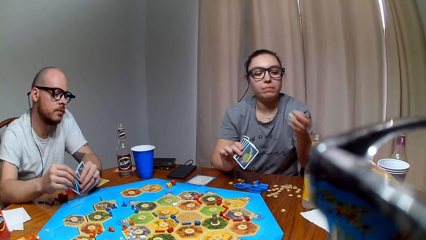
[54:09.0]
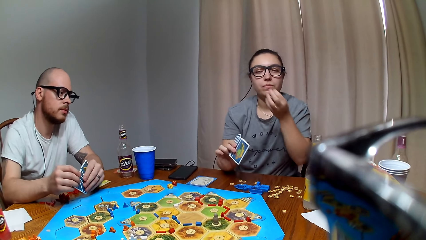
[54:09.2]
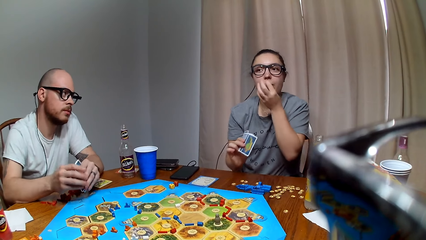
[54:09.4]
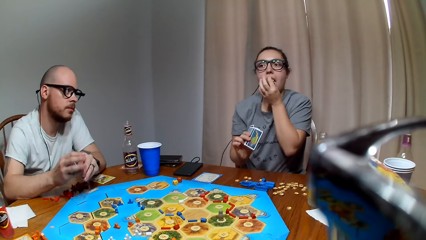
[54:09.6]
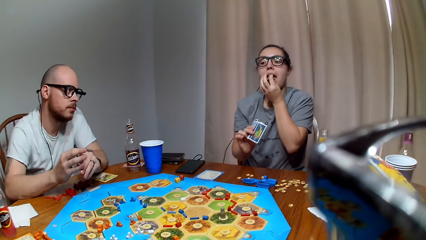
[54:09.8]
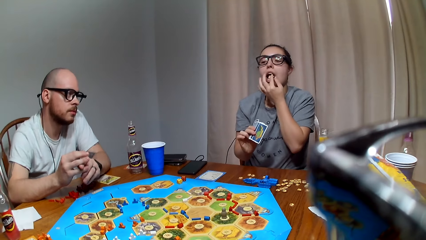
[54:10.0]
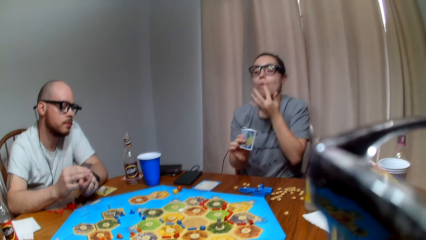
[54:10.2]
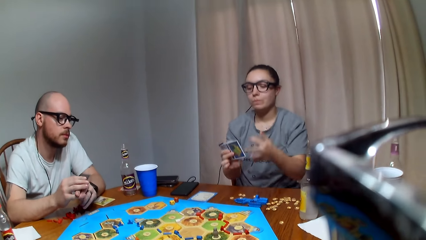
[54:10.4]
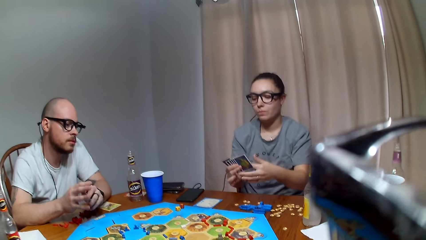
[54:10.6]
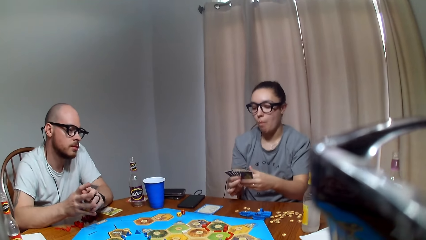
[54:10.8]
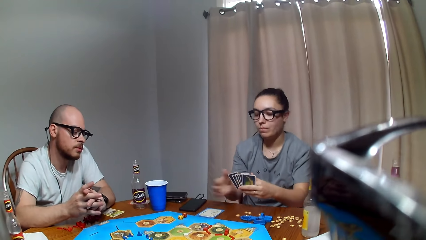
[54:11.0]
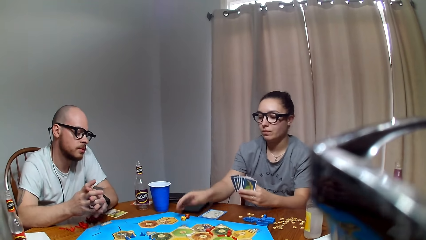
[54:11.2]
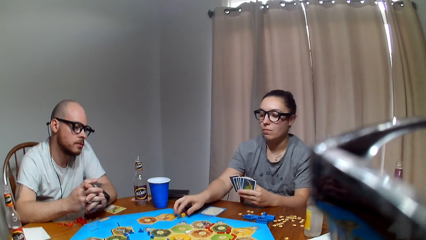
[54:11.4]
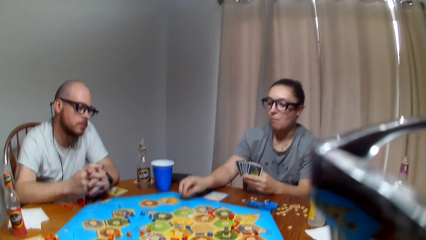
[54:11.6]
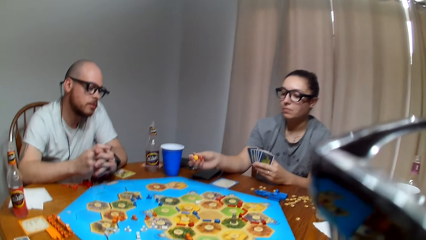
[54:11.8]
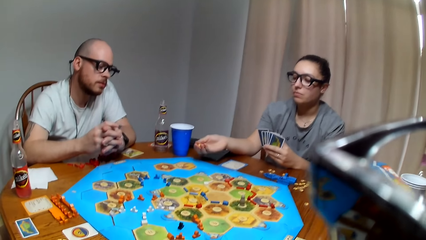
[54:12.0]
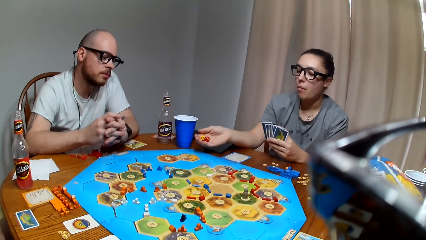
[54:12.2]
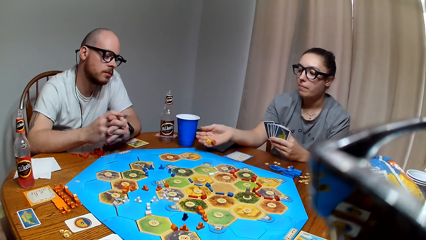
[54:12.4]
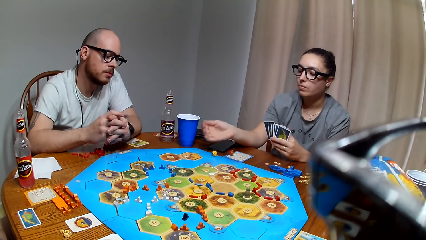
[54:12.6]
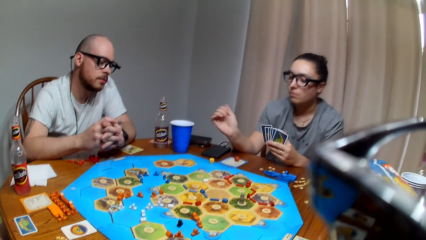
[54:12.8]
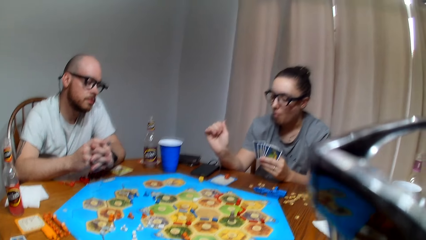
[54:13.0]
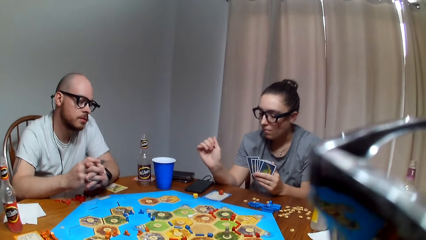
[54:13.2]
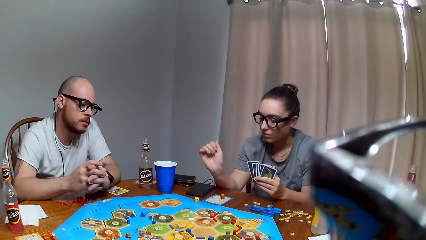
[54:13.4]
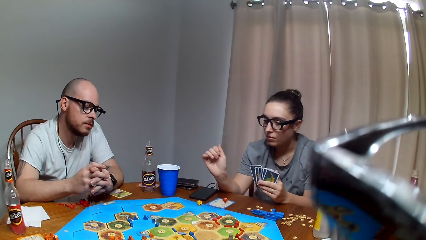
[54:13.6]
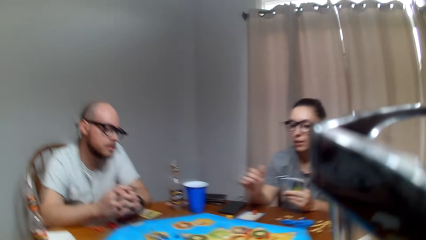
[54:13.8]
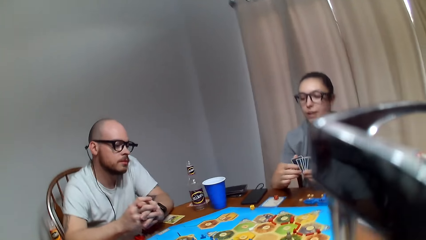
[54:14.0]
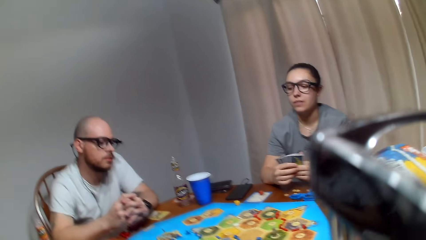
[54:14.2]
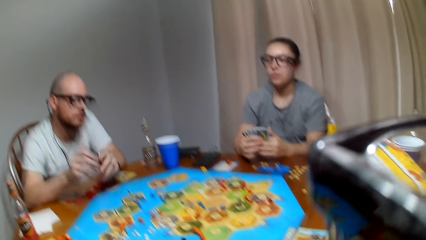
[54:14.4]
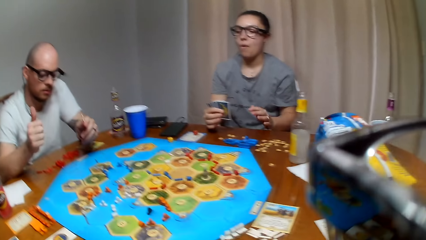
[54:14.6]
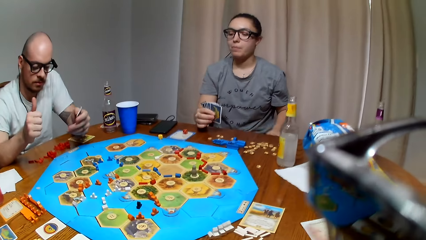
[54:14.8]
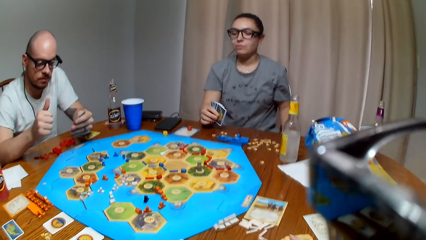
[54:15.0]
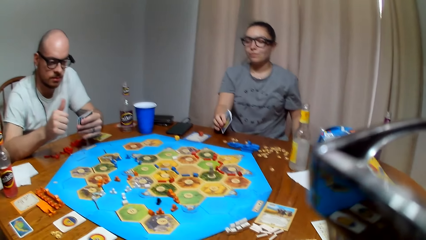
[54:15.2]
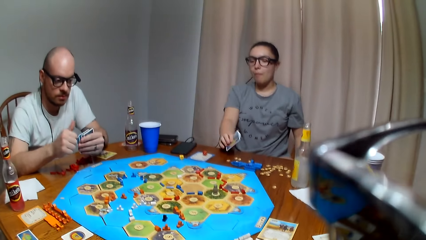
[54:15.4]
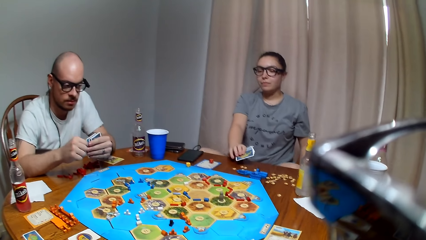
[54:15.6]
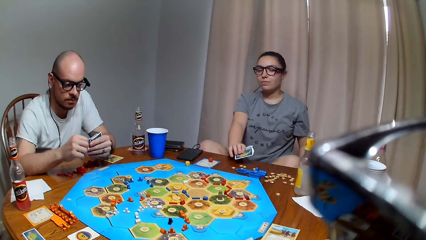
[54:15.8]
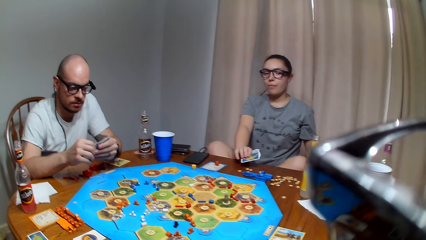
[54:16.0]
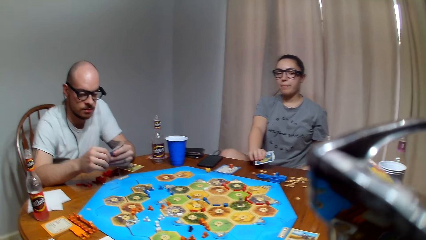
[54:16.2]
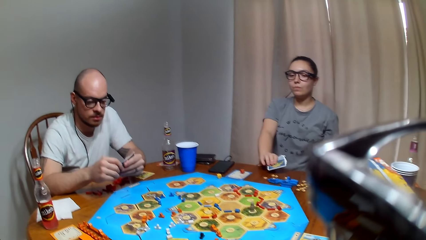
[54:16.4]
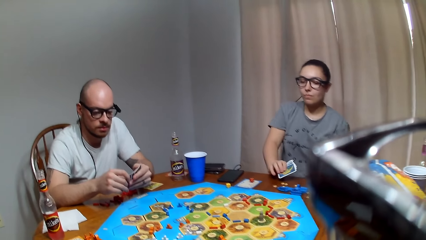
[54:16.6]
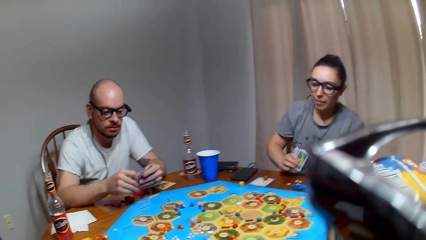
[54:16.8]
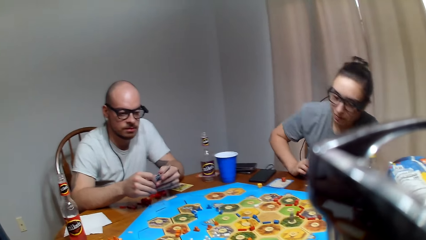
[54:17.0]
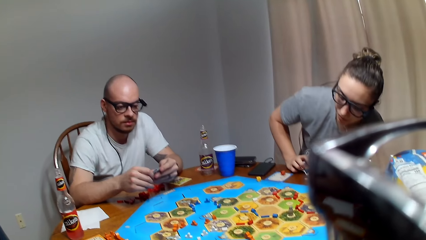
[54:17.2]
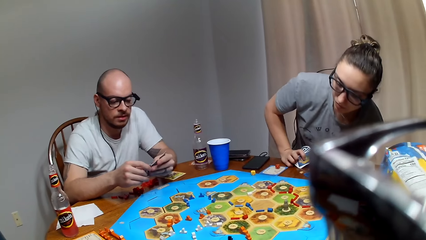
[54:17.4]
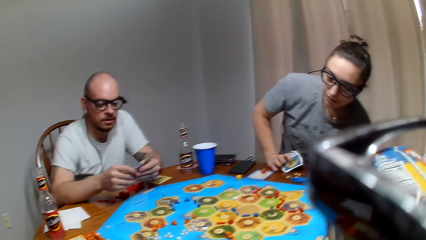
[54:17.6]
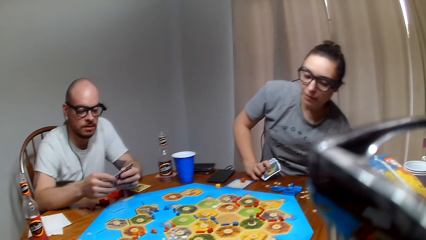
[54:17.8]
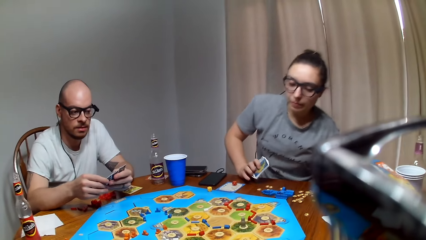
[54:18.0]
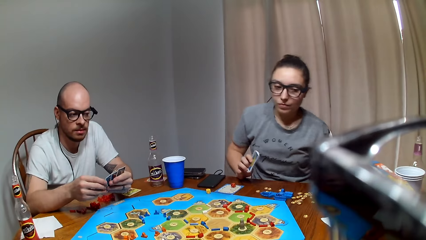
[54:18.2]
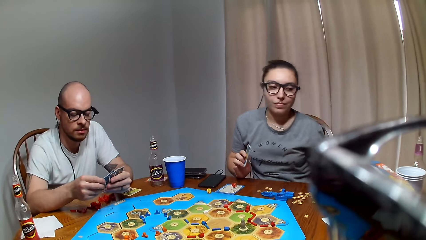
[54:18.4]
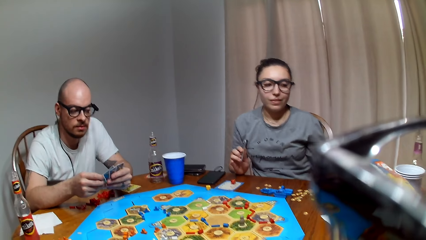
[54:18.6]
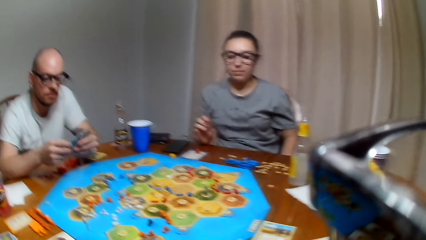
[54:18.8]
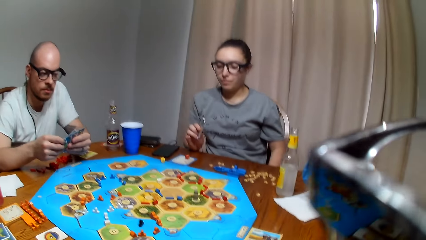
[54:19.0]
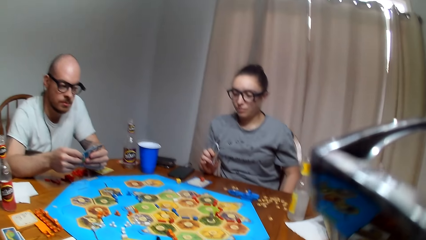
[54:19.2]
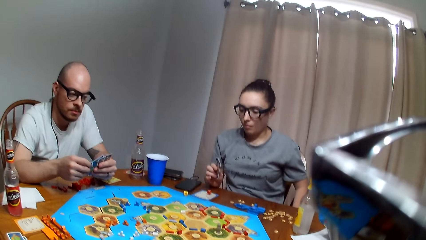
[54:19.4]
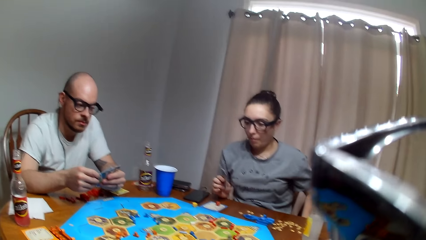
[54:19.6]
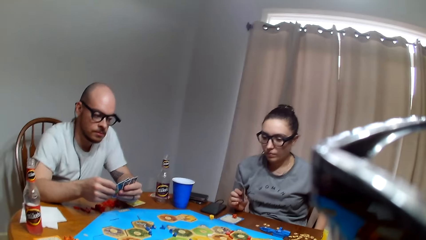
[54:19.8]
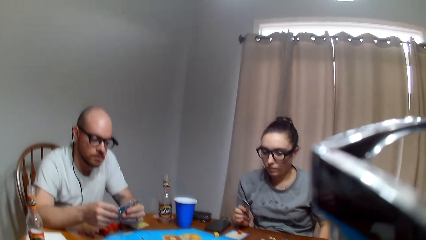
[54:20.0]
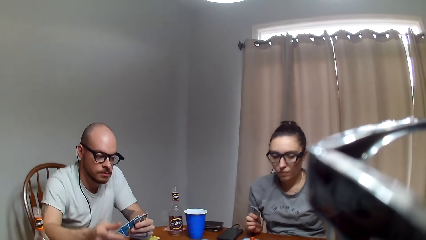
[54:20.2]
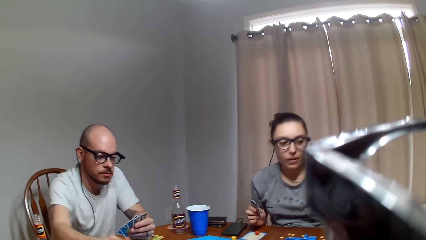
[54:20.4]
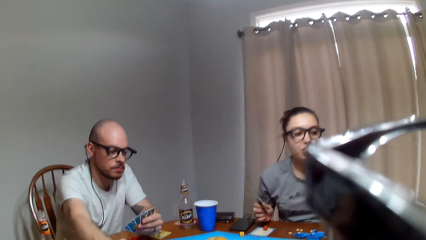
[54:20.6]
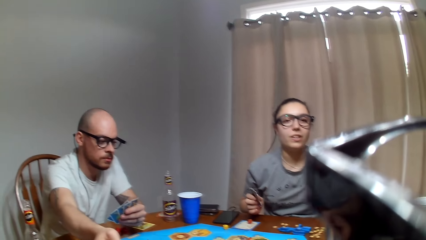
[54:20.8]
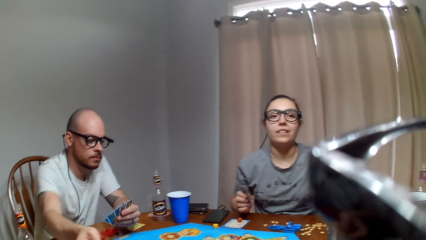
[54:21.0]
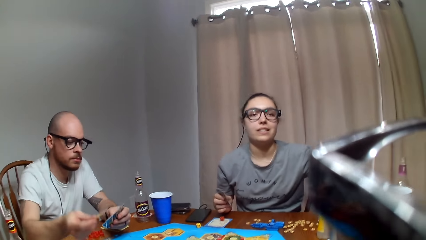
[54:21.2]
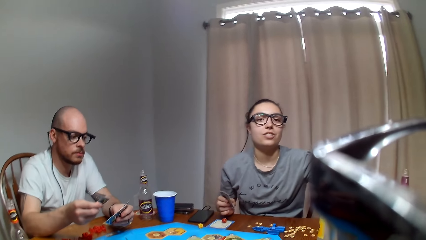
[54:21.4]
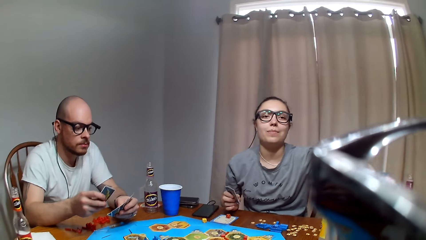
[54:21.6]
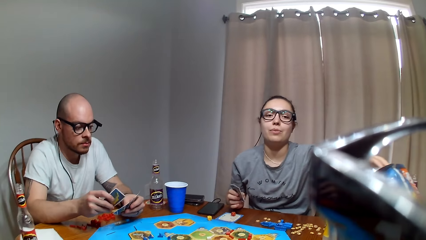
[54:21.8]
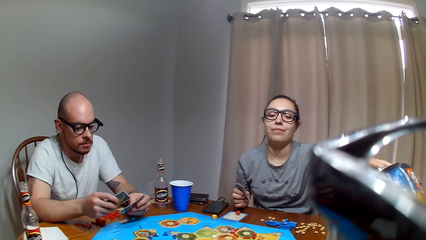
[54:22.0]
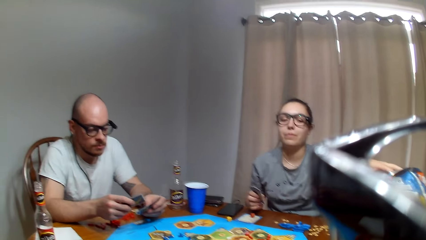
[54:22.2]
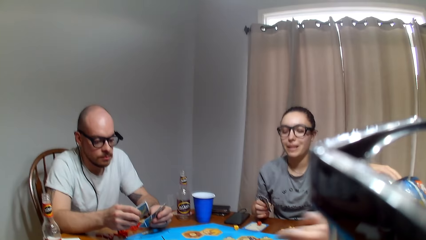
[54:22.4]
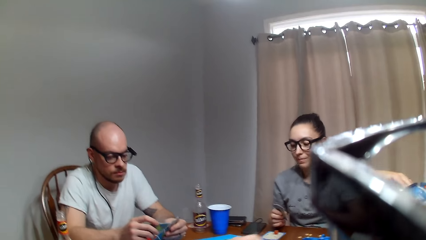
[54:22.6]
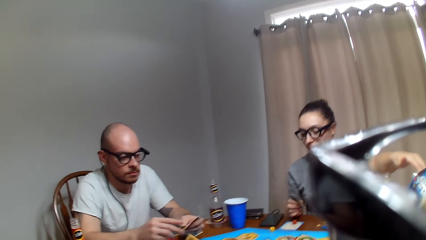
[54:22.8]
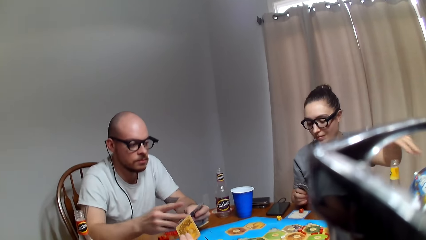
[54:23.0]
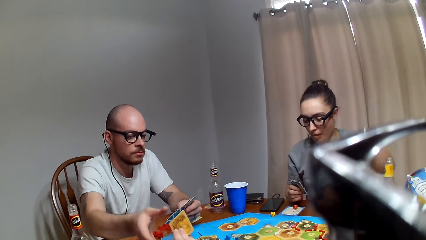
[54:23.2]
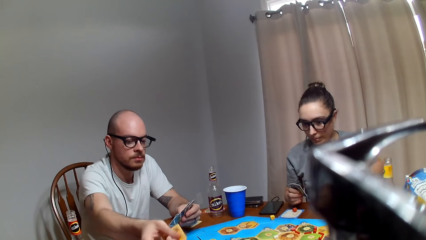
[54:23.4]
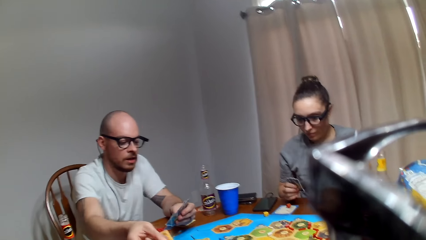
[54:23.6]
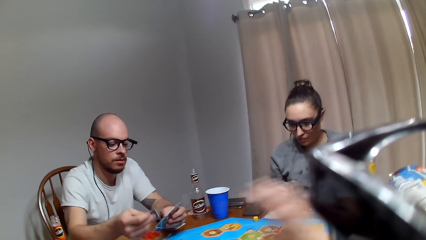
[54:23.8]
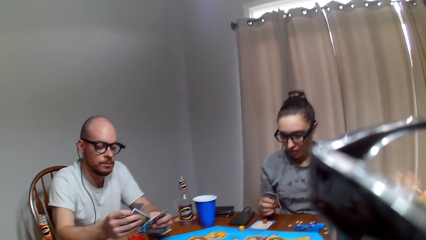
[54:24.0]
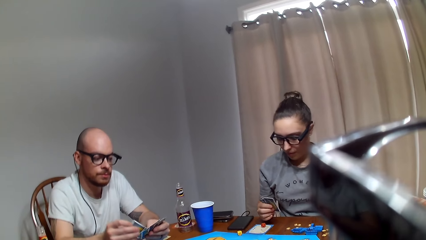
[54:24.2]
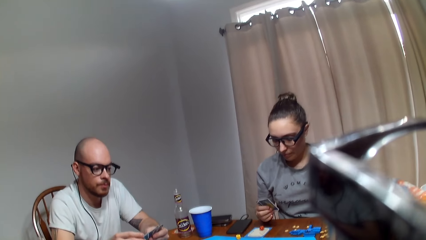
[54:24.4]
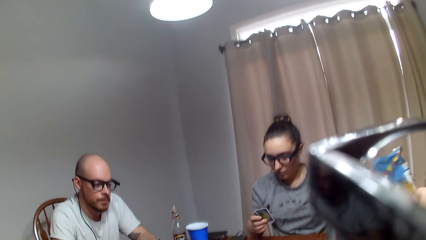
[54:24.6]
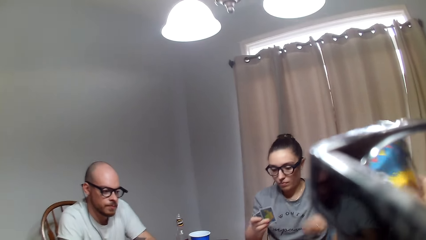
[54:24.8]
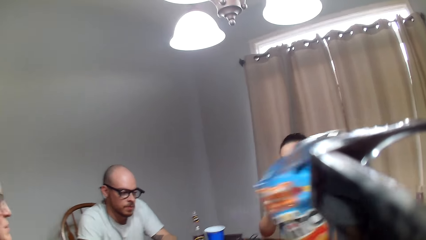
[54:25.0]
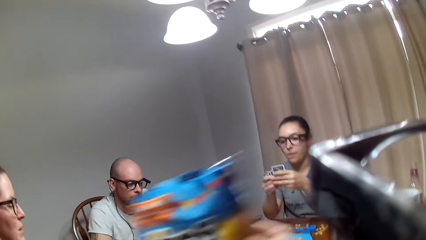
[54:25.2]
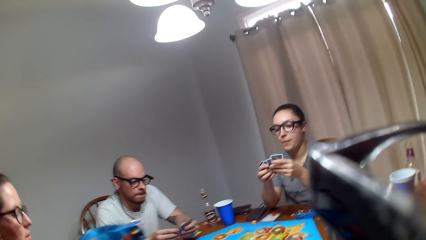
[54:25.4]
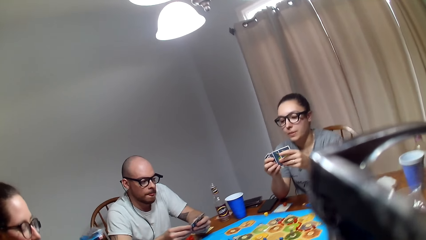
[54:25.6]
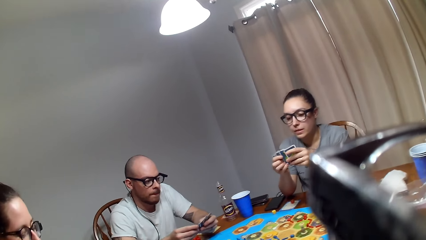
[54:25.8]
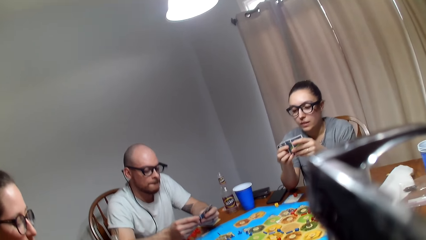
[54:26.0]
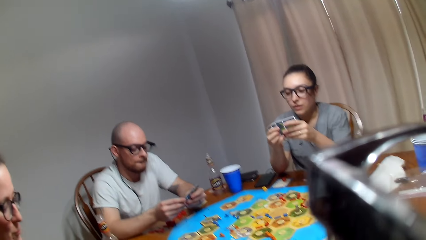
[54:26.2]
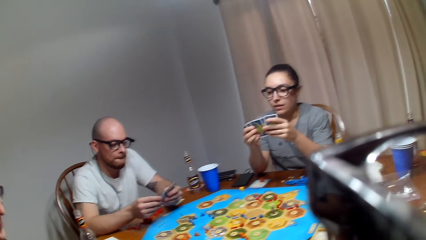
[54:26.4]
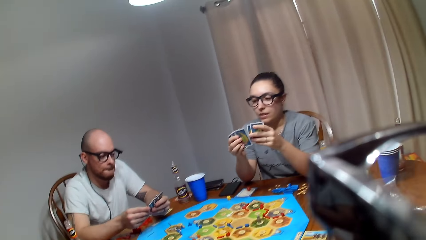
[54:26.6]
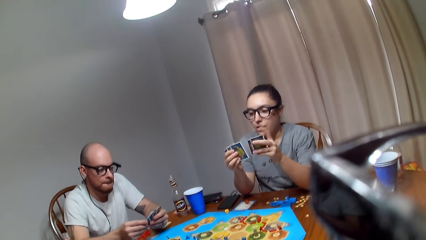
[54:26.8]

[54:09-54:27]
A lady picks snacks from the paper bag and eats the snack. The lady picks dice from the Catan settler board and drops the dice on the Catan settler board. The lady moves the seat and sits properly on the chair. The camera wearer gives a card to a man. A person takes the card on the table. The camera wearer gives snacks to another lady.
